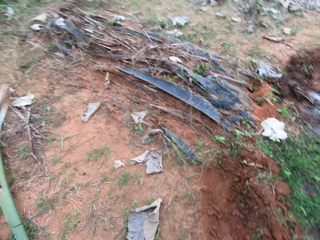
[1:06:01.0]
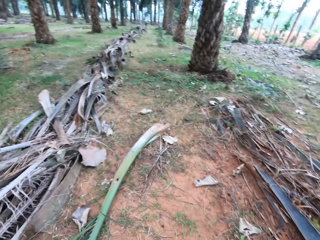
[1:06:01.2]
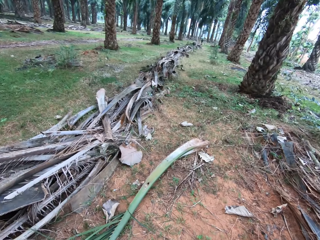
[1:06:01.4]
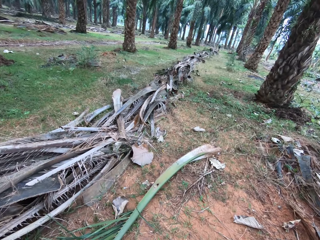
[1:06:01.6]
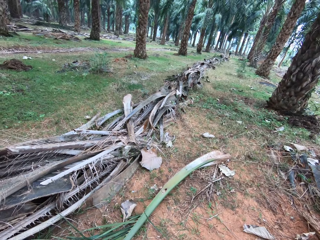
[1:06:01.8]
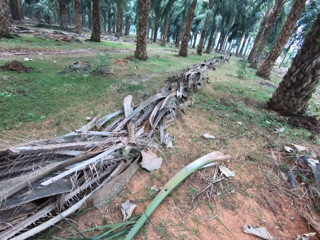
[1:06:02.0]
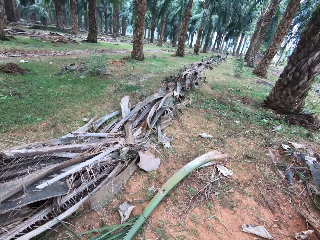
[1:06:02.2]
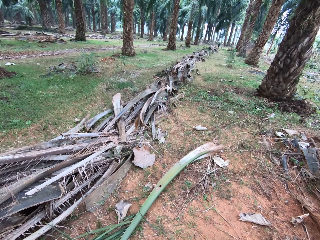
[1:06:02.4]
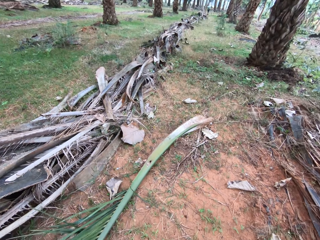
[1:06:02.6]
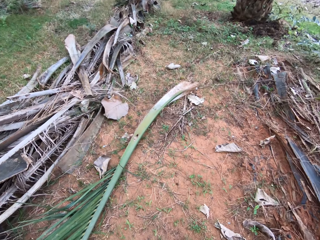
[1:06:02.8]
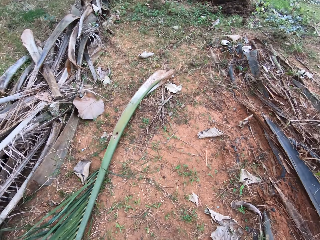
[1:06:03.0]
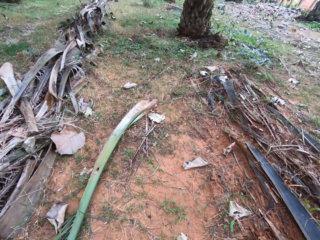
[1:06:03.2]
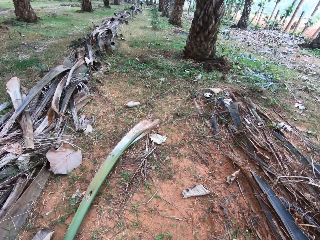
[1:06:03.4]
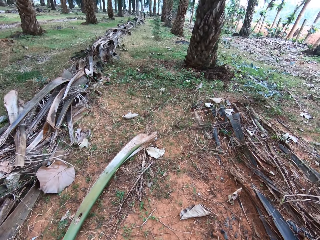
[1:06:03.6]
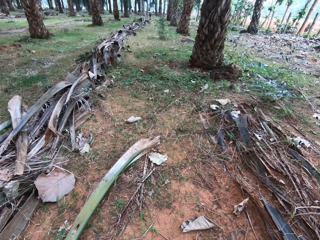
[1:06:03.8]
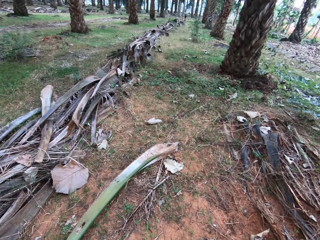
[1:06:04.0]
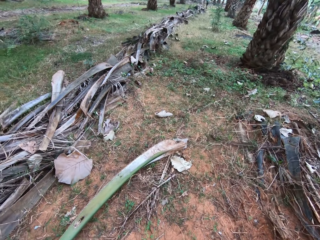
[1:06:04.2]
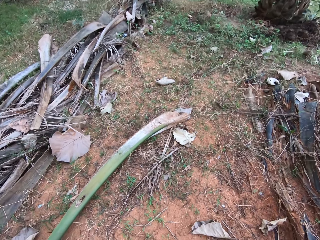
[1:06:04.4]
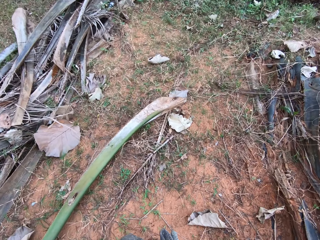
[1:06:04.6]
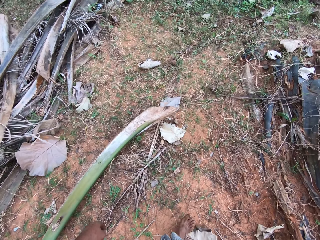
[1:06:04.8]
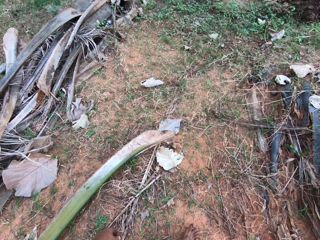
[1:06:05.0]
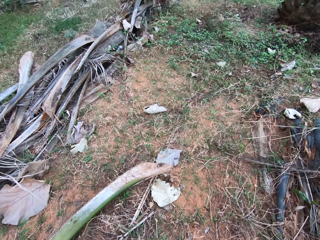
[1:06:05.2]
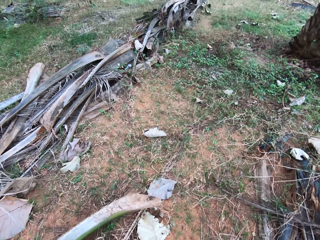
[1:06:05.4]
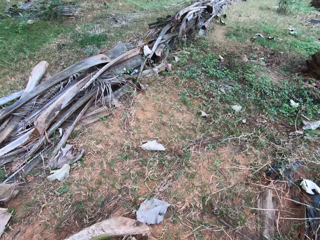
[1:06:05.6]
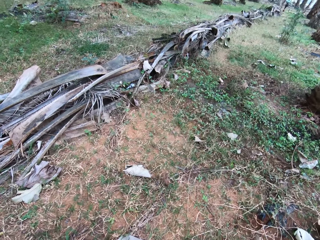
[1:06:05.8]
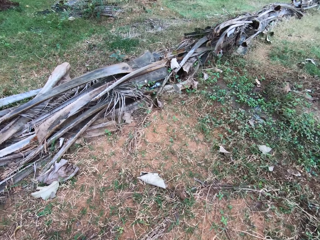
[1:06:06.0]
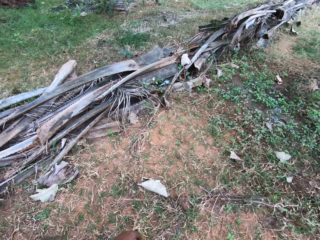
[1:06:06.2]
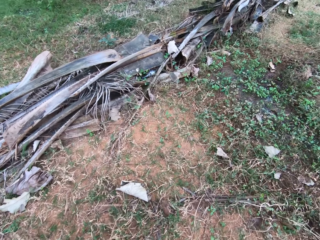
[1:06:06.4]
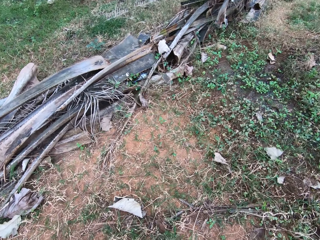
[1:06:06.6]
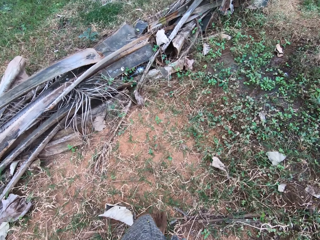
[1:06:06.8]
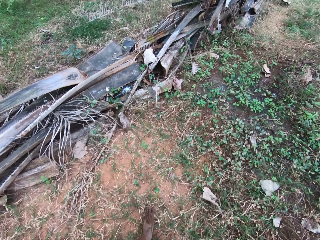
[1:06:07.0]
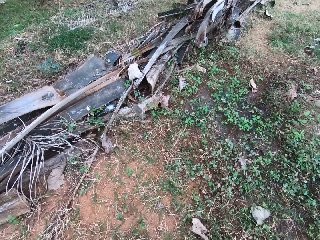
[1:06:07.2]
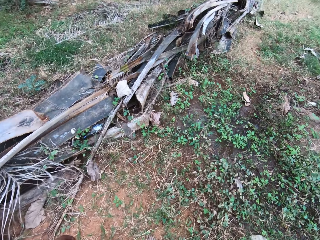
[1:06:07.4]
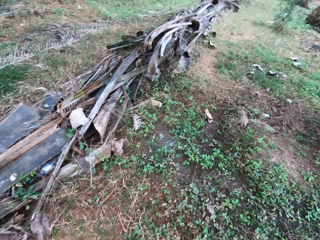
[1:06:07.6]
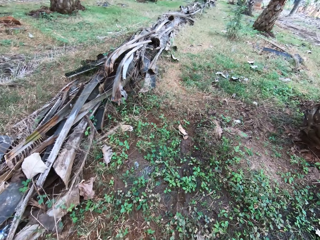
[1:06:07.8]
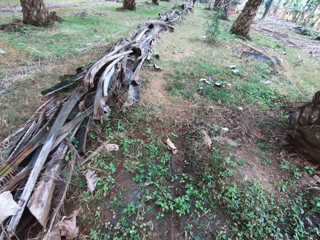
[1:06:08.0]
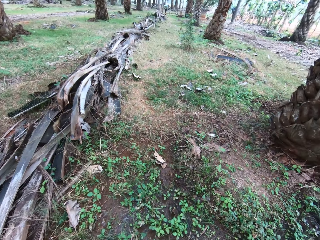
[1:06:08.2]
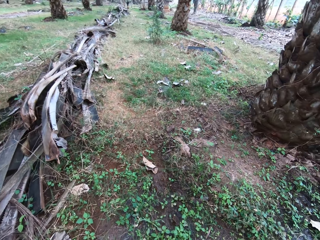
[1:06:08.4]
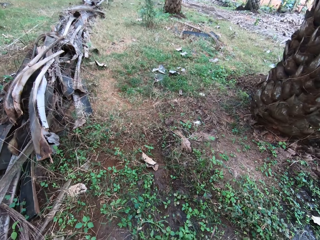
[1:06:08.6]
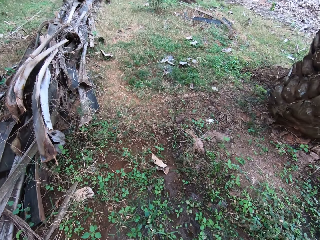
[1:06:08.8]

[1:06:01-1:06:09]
The camera wearer walks around the farm.

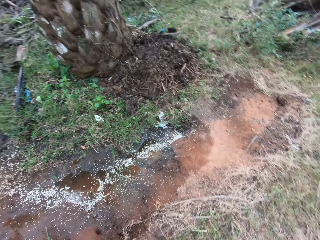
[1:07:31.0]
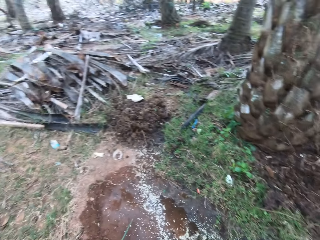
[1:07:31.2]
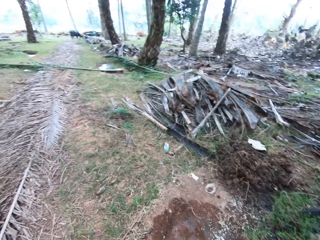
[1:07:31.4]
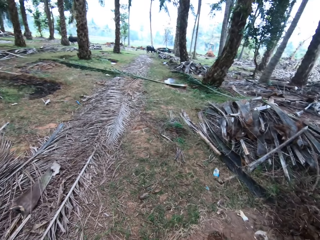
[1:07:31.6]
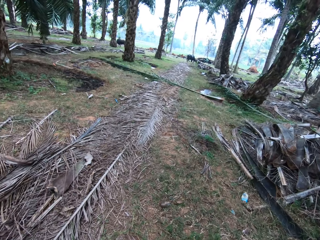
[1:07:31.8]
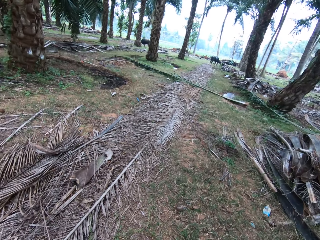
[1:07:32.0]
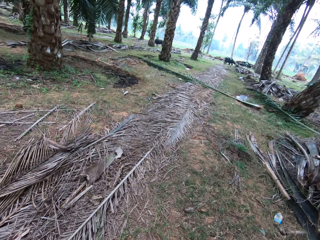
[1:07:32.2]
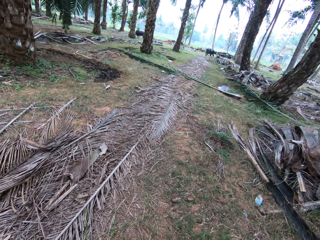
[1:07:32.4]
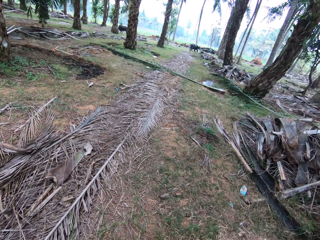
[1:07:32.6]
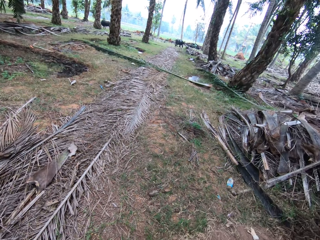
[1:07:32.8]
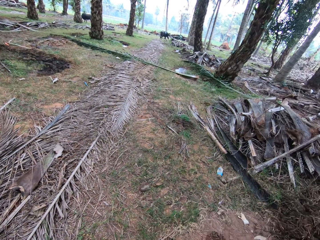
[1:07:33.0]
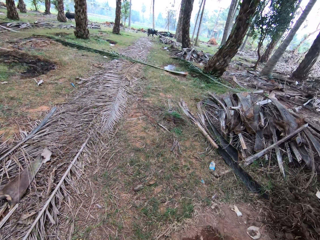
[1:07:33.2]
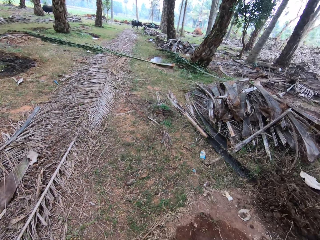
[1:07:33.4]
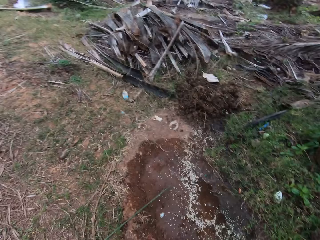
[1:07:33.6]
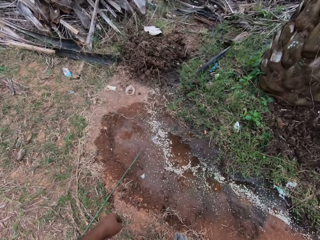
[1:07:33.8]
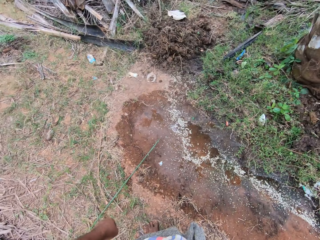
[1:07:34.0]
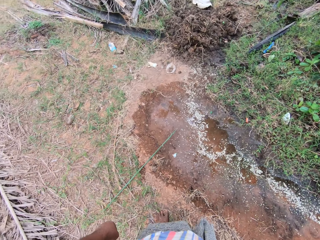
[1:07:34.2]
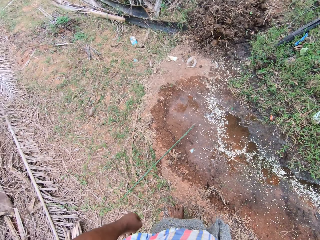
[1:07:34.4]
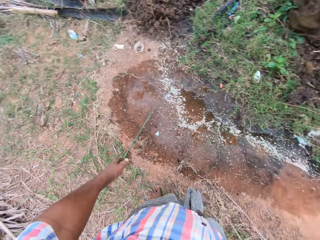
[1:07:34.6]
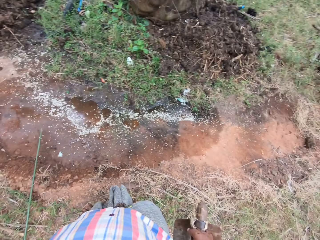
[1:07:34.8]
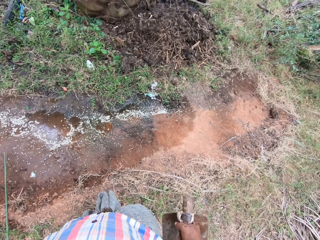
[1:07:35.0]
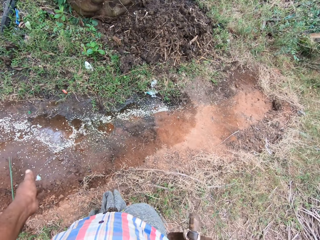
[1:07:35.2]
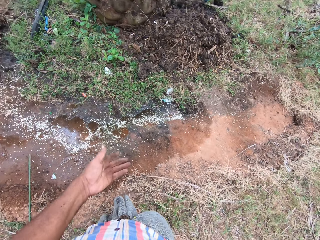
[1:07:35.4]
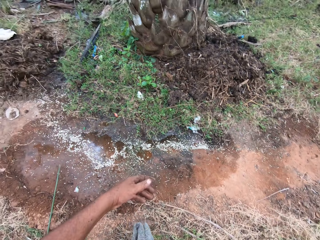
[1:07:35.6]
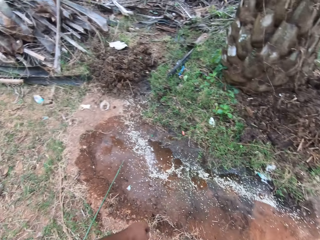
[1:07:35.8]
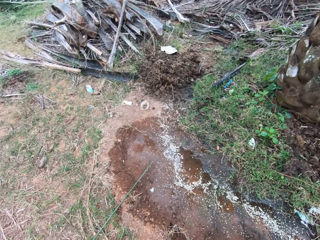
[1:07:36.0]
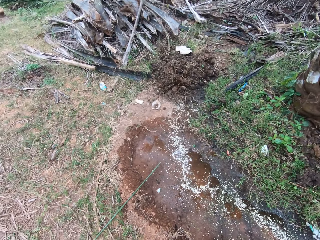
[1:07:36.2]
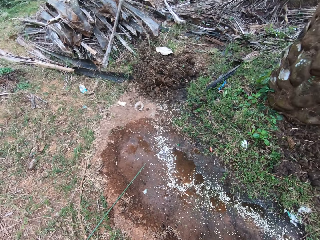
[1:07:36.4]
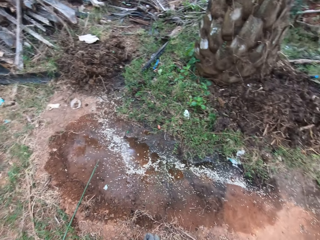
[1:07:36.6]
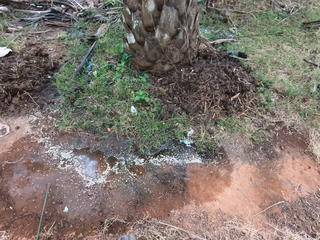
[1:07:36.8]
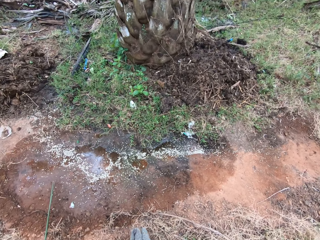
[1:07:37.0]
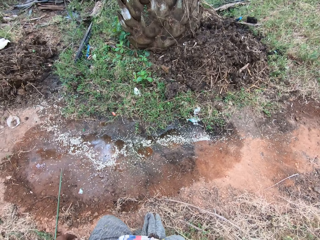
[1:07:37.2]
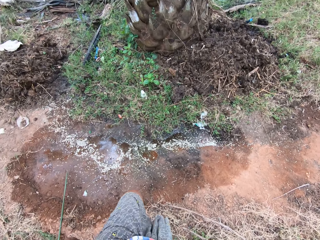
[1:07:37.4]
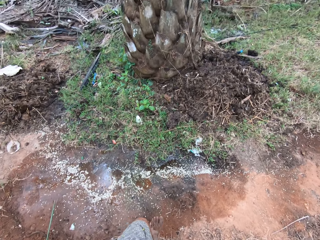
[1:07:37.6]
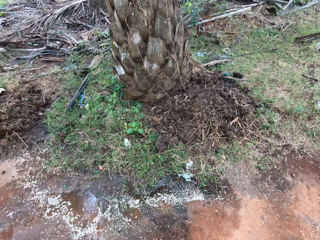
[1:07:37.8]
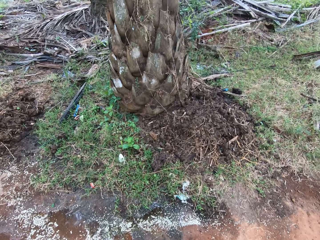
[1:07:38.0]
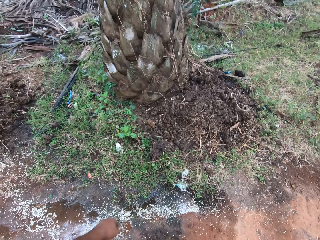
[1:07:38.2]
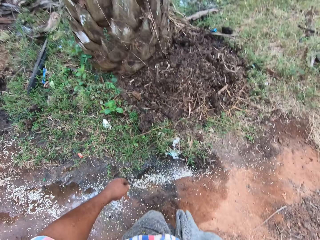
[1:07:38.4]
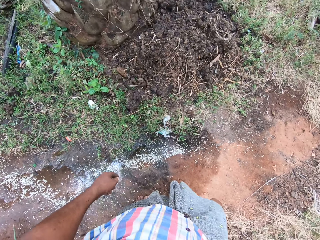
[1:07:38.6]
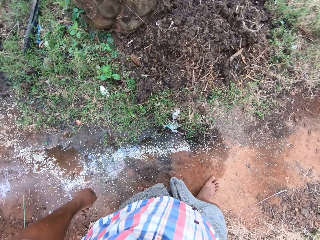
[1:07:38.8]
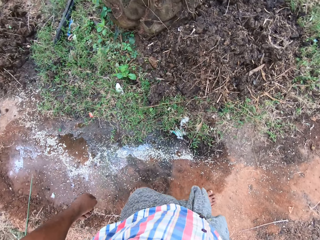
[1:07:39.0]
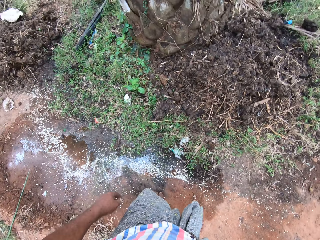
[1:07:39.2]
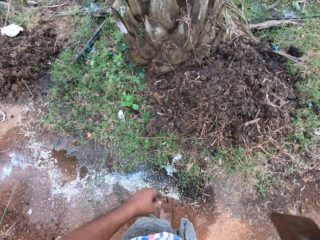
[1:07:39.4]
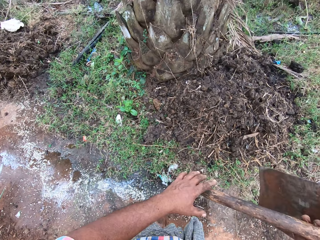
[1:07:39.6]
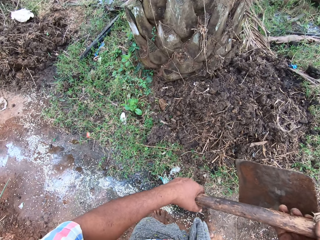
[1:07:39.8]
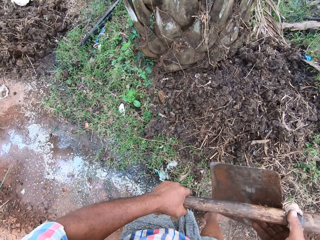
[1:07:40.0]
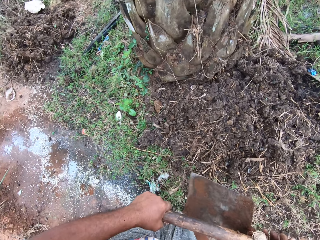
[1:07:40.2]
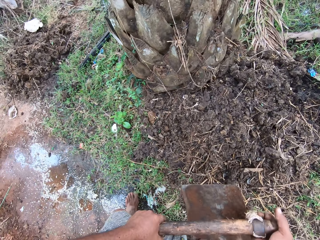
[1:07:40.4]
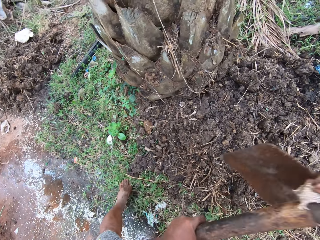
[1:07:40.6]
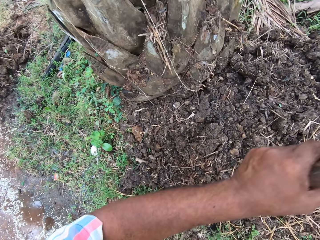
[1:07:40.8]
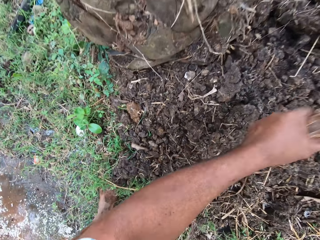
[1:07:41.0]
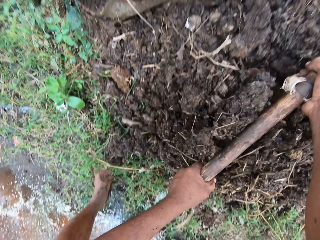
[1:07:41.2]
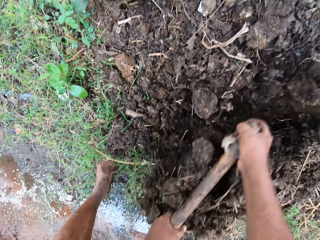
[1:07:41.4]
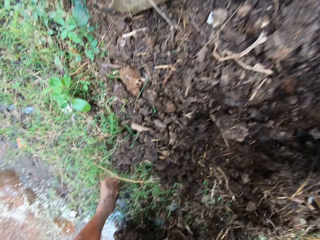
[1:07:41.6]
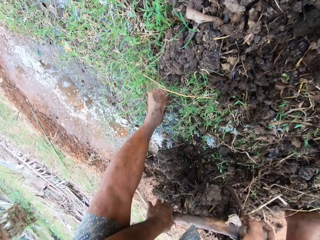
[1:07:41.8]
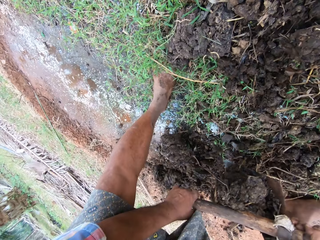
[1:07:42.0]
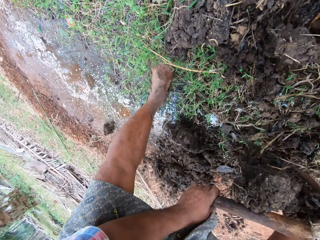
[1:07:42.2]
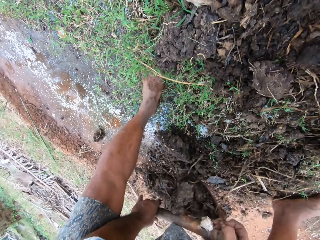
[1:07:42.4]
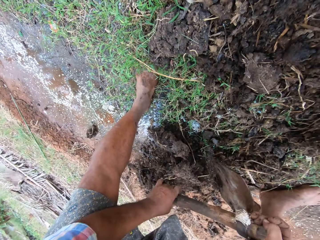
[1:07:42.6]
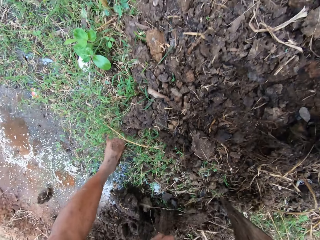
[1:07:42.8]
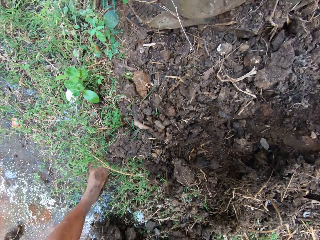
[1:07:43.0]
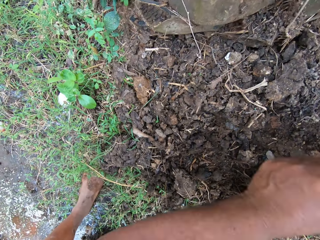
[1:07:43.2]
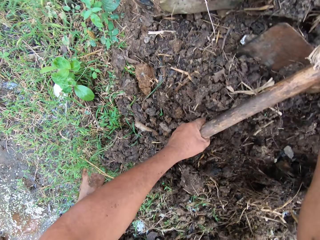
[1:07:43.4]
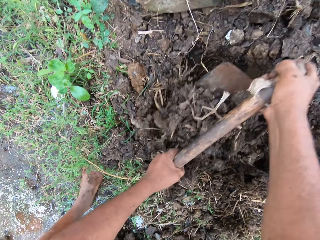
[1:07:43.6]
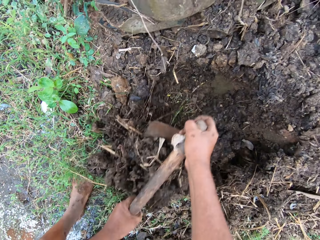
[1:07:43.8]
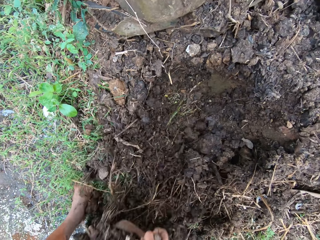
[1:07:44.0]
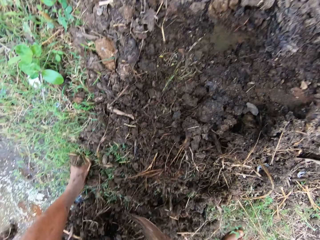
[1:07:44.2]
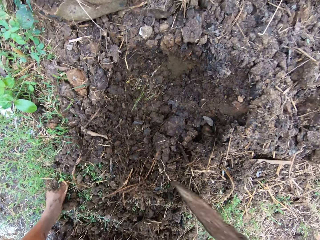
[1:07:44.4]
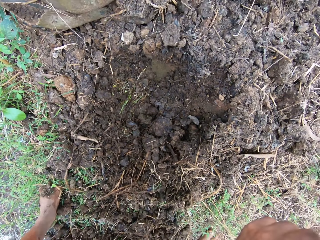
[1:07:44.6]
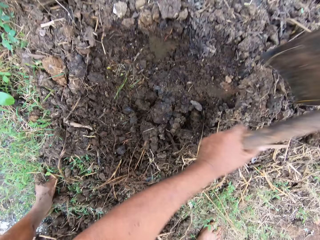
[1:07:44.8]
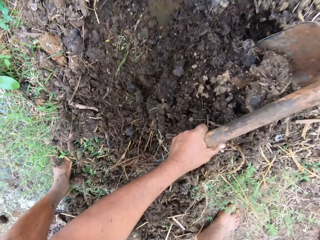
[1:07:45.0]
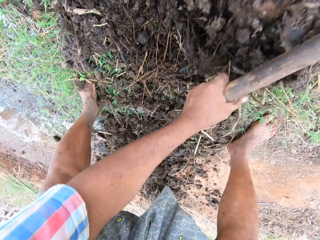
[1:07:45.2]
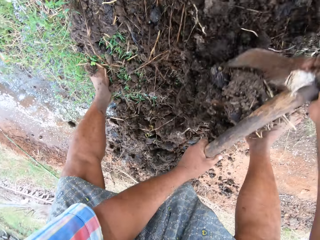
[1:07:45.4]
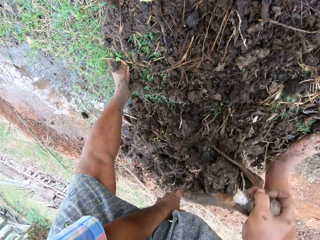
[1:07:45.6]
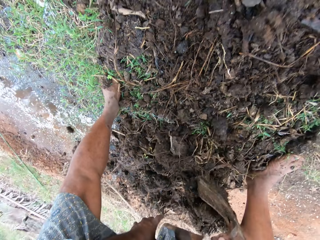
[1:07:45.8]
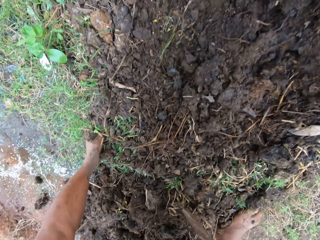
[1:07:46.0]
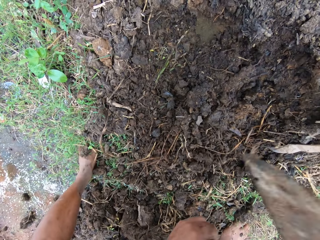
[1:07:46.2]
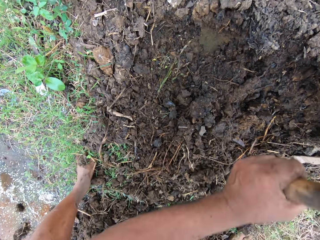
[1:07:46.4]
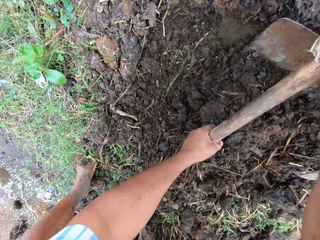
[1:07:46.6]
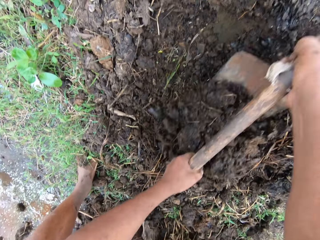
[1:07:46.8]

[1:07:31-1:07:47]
The camera wearer converses. They point at the ground. They hoe the ground by a tree with the hoe.
